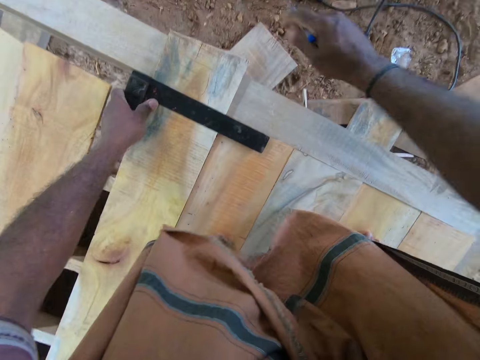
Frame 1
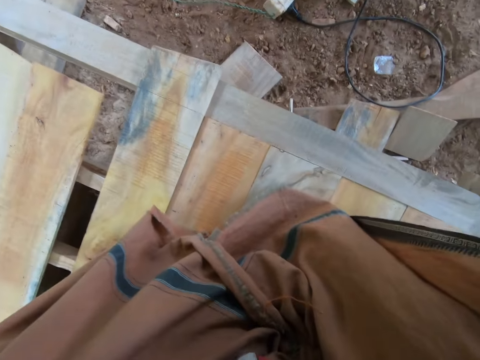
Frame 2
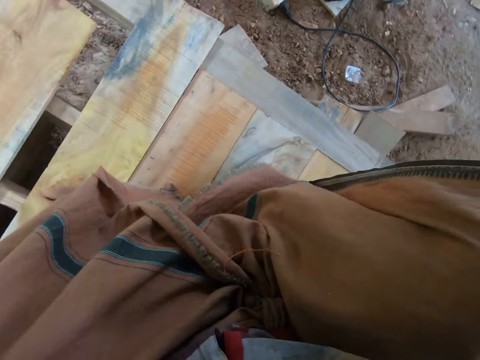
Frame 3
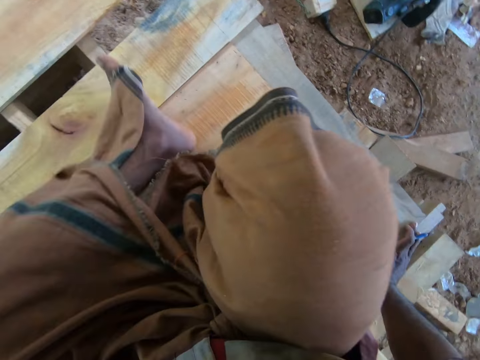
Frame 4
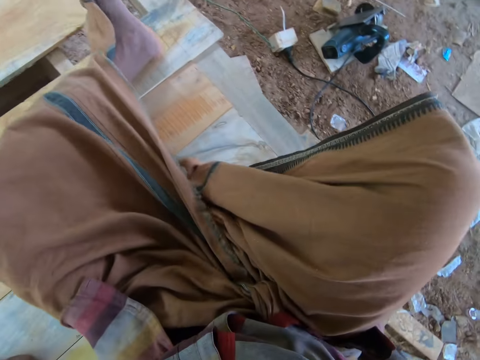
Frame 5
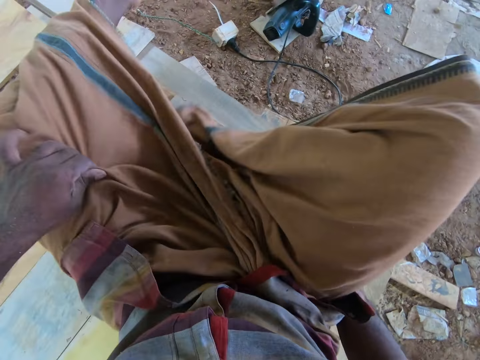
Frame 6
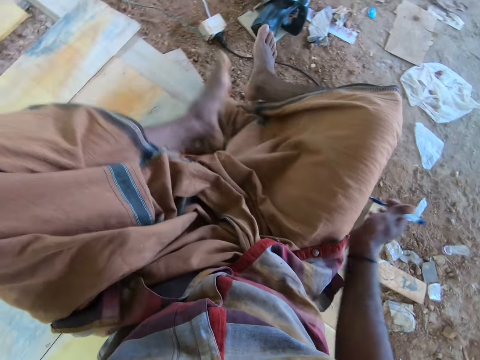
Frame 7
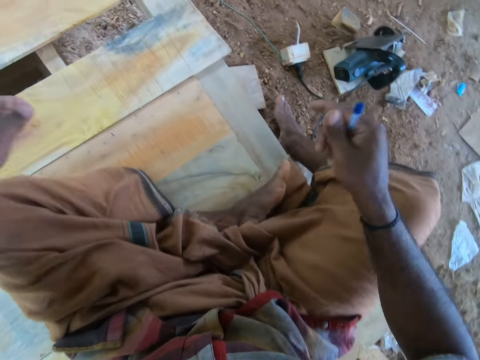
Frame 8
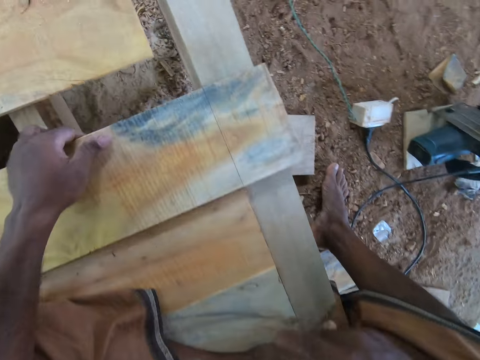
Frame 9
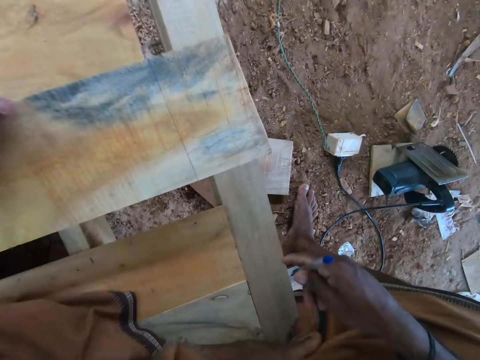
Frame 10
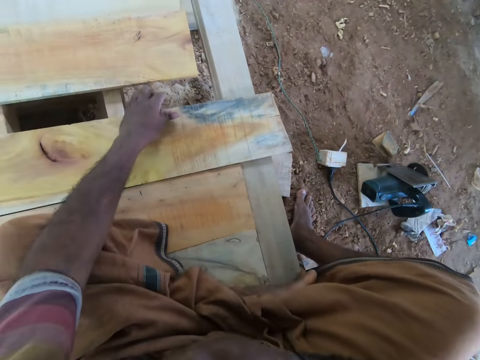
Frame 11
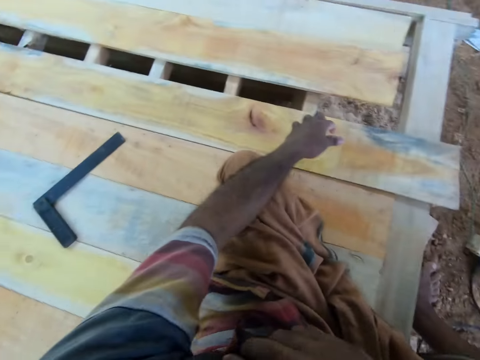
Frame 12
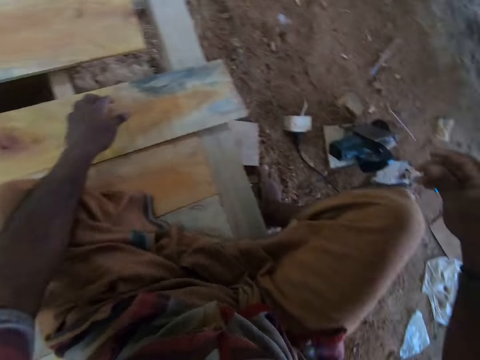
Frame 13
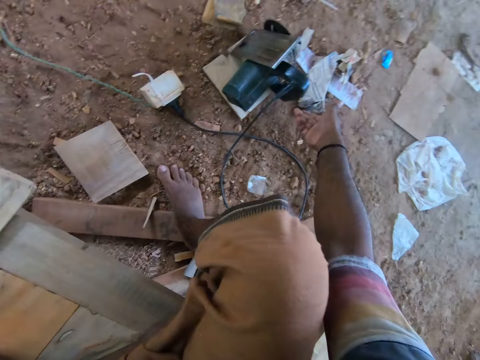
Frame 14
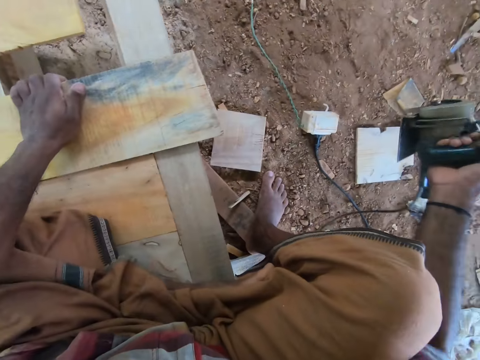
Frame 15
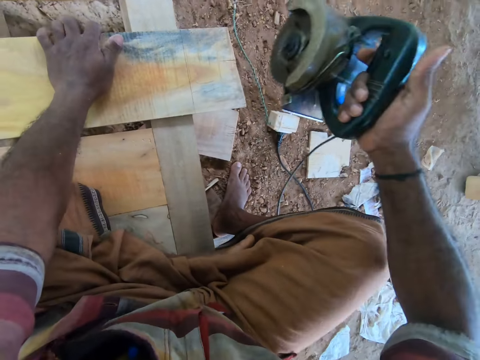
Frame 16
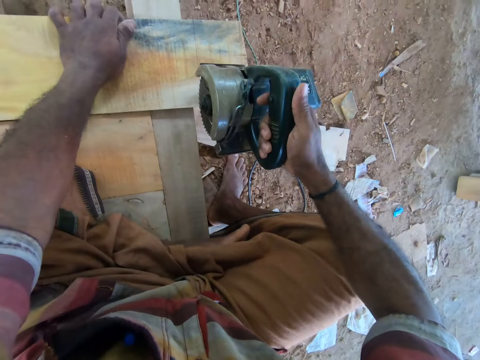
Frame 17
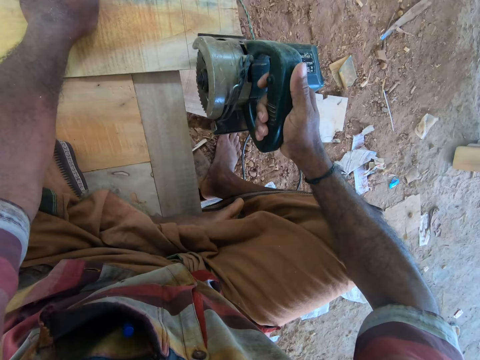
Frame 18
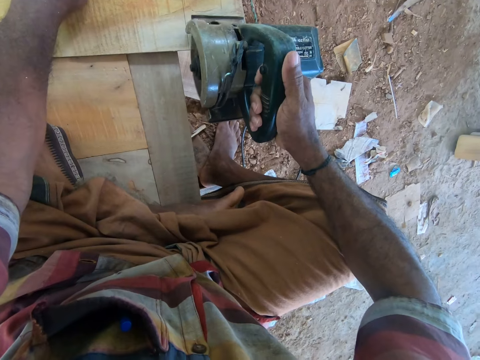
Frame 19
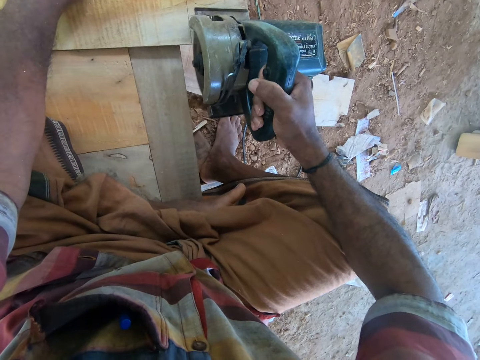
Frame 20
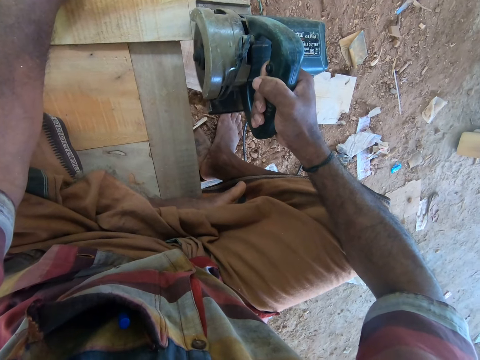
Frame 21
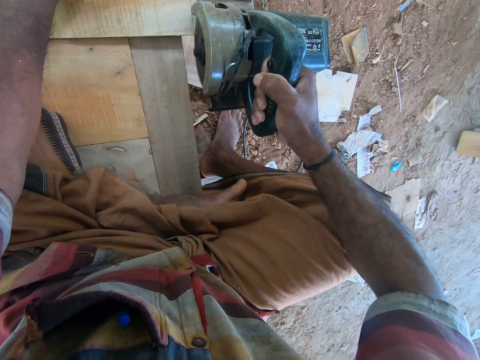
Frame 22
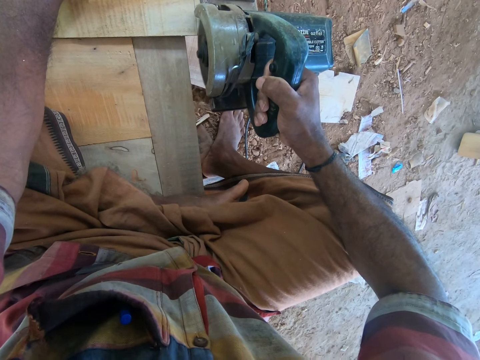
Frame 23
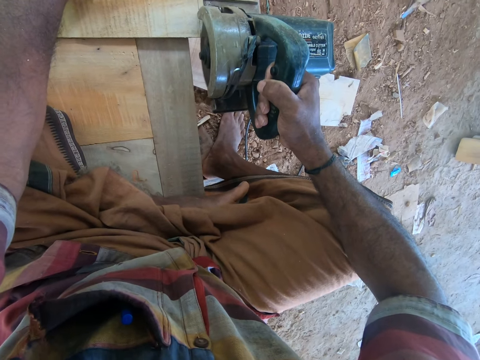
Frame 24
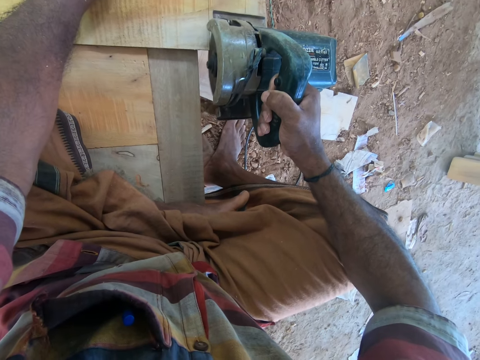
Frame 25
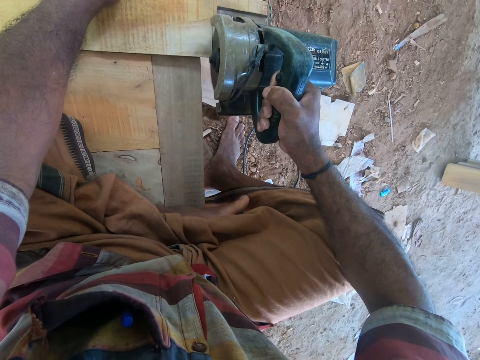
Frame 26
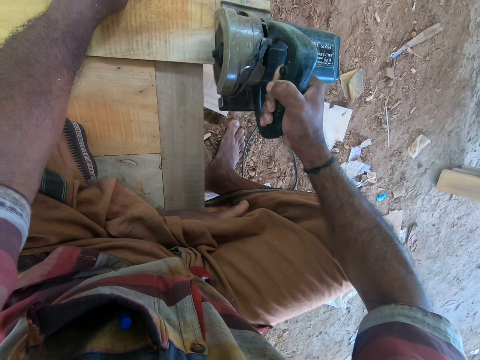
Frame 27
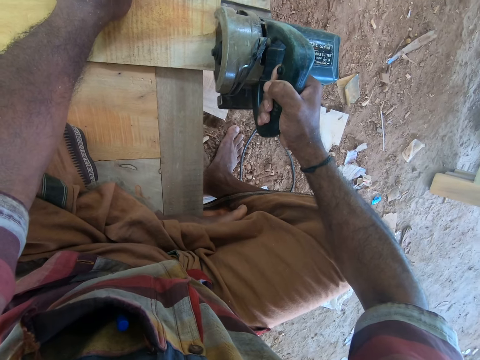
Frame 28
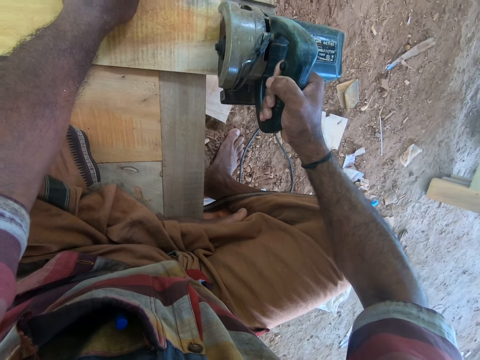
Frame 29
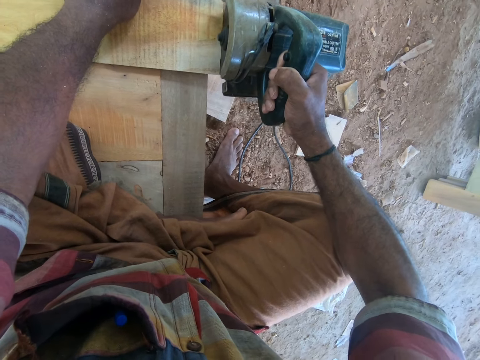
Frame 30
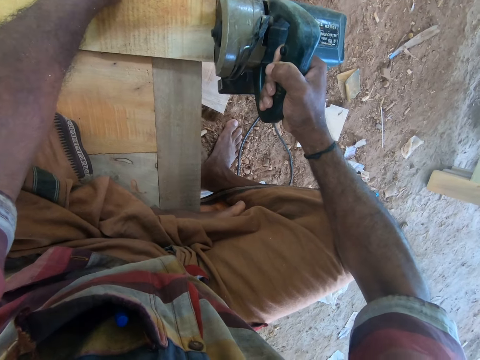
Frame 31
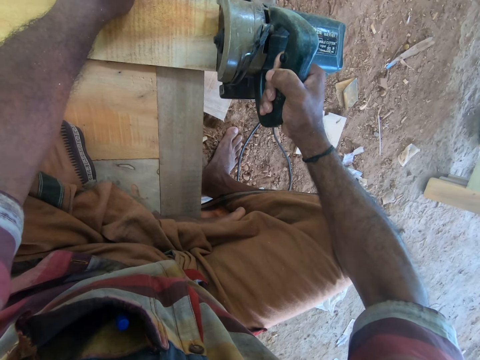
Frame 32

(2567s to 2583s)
The camera wearer moves the angle ruler off the plank with his left hand. He sits on the platform. He packs his wrapper with his left hand. He lifts the plank on the platform with his left hand and drops the plank on the platform with his left hand. He picks up a circular saw on the ground with his right hand. He moves the plank with his left hand. He cuts the plank with the circular saw in his right hand.

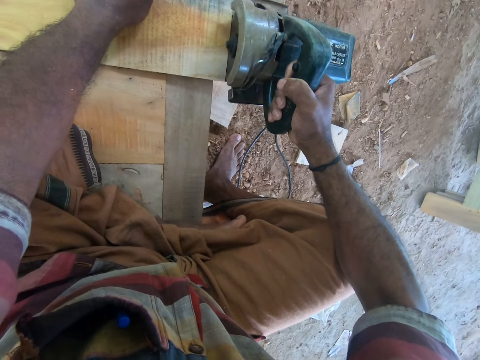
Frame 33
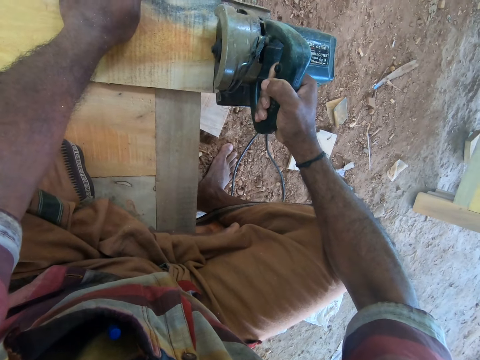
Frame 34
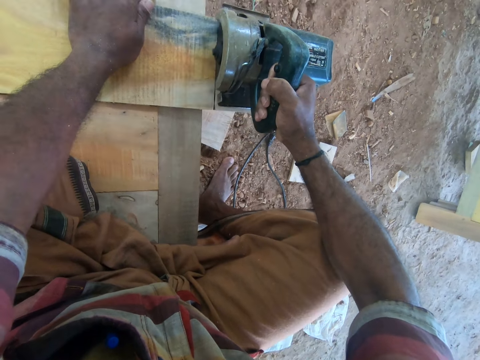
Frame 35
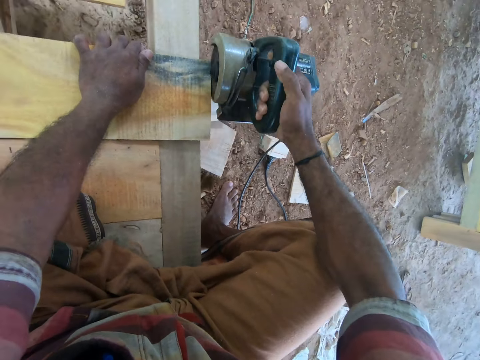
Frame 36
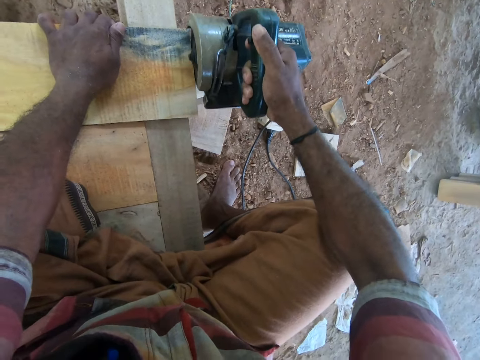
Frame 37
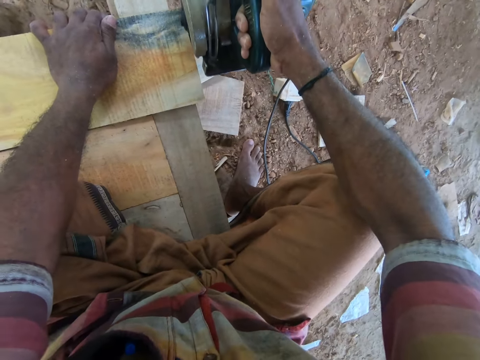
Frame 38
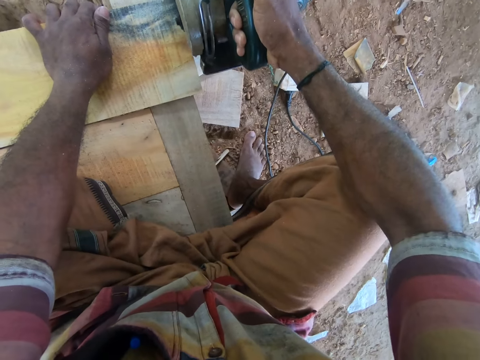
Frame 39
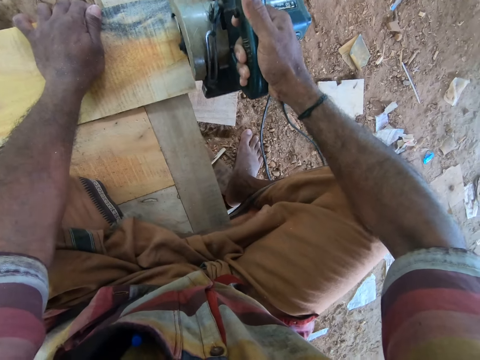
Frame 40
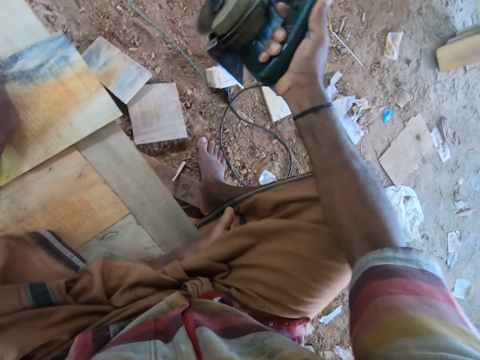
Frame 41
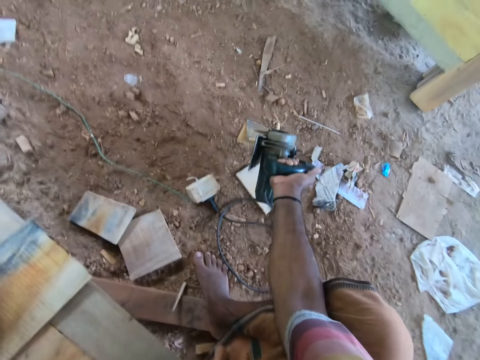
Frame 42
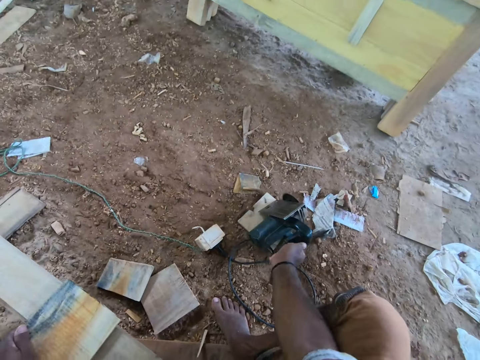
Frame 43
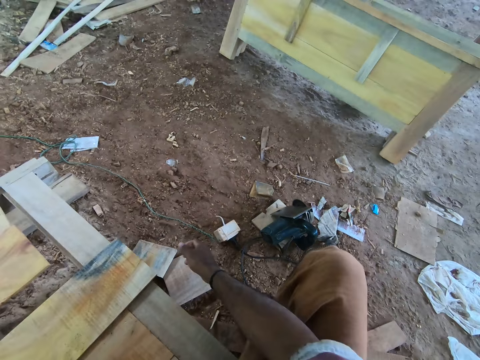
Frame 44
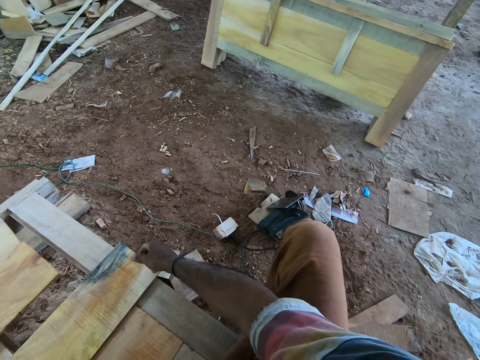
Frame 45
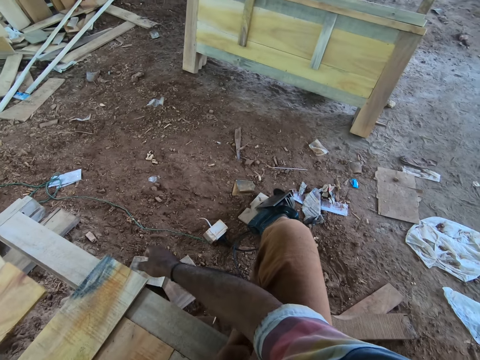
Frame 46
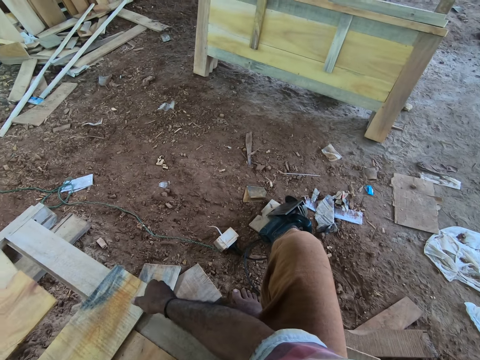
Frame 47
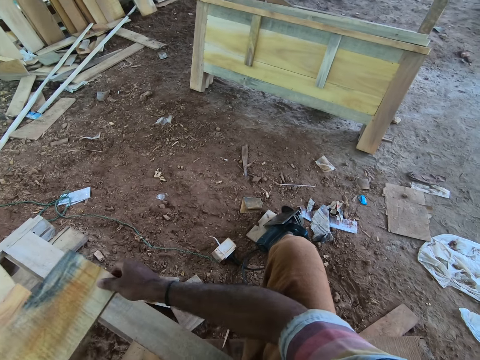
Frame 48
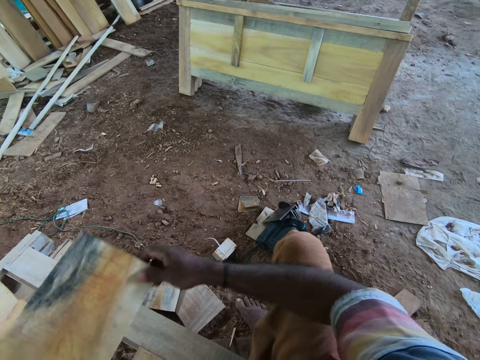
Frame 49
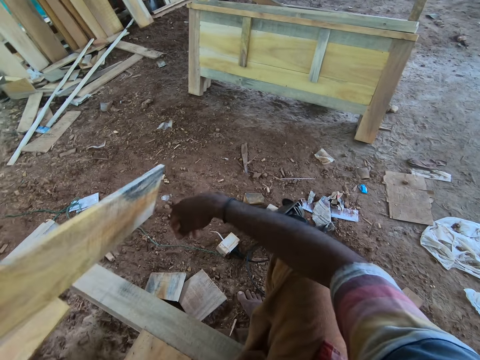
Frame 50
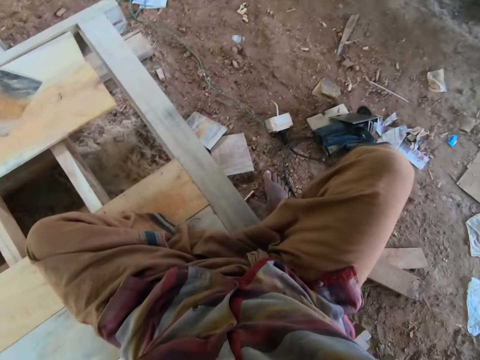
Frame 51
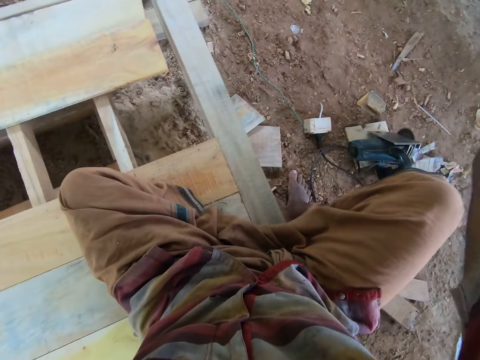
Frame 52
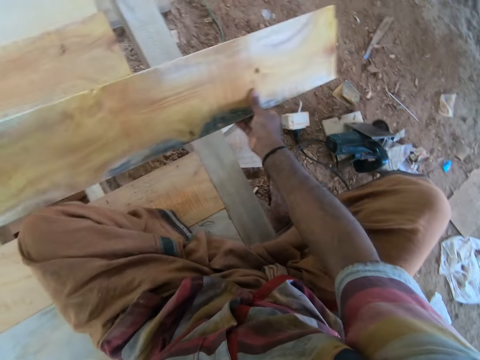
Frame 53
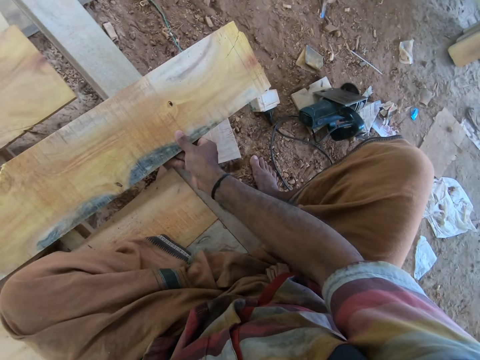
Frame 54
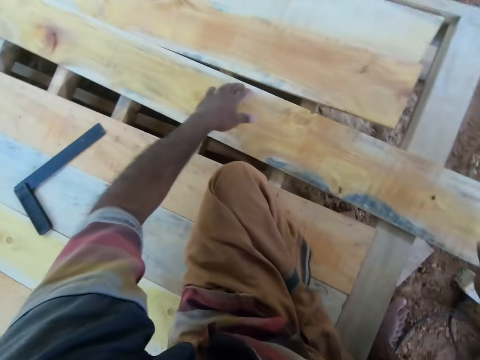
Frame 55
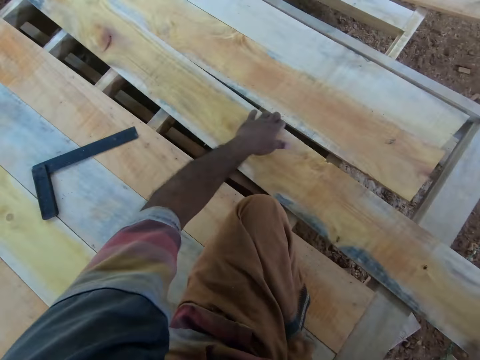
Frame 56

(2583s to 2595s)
The camera wearer cuts the wood or plank with the wood cutter or circular saw. He drops the circular saw on the ground with his right hand. He flips the plank on the platform with his hands. He carries the wood.
